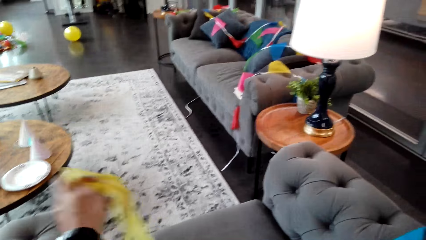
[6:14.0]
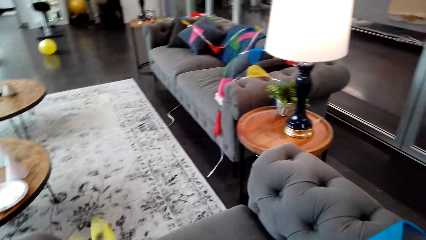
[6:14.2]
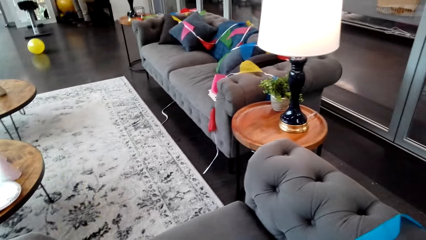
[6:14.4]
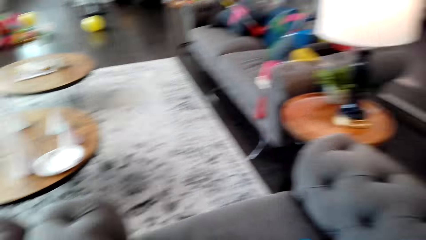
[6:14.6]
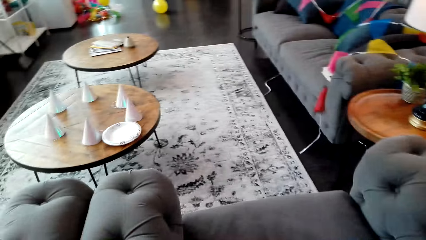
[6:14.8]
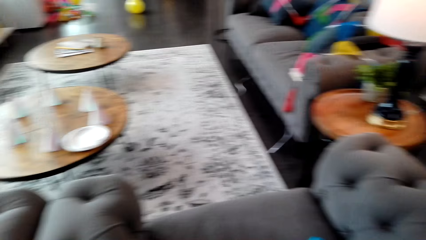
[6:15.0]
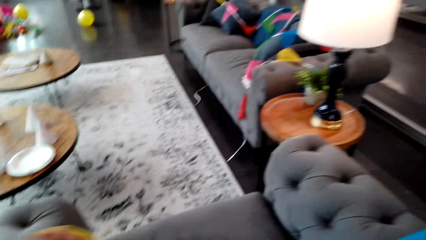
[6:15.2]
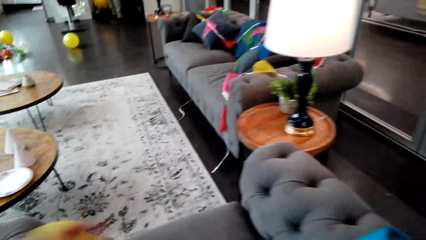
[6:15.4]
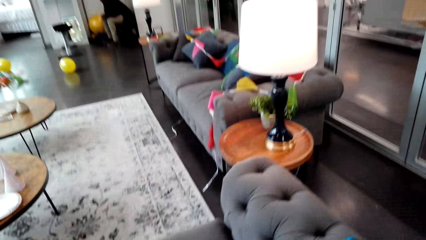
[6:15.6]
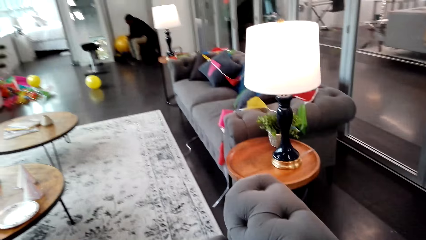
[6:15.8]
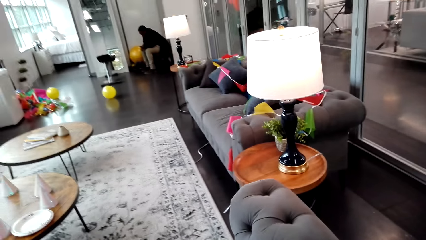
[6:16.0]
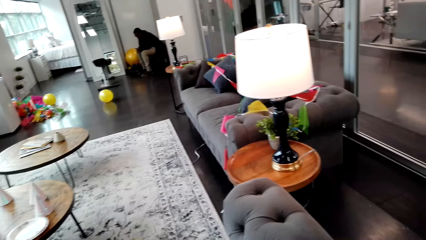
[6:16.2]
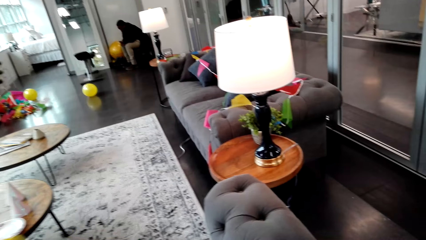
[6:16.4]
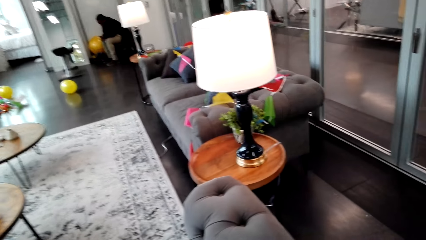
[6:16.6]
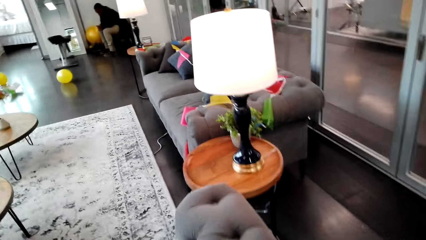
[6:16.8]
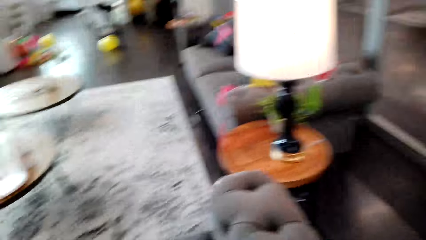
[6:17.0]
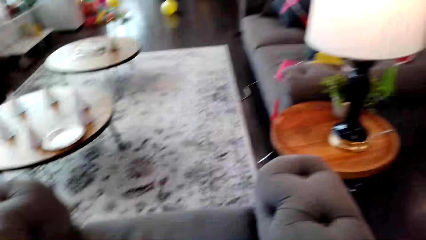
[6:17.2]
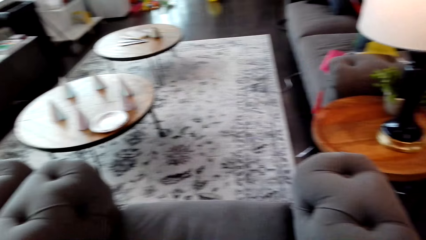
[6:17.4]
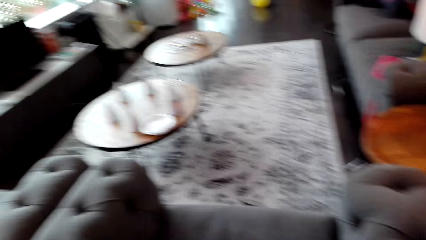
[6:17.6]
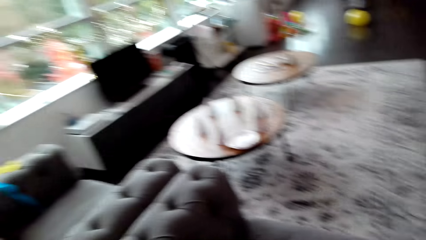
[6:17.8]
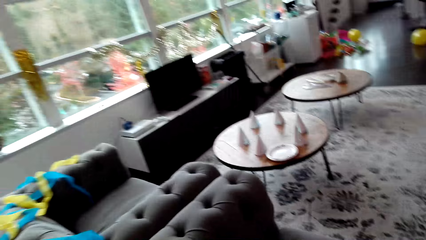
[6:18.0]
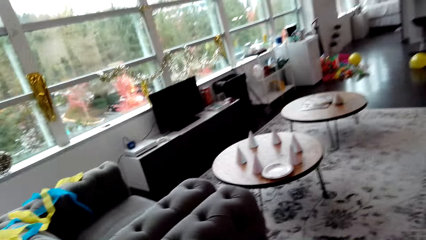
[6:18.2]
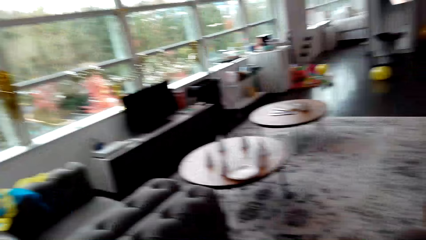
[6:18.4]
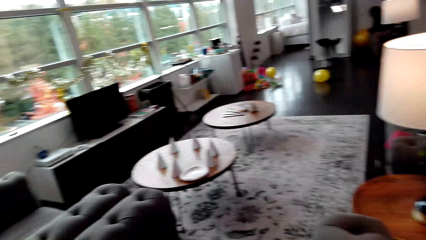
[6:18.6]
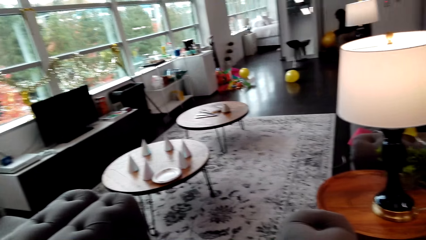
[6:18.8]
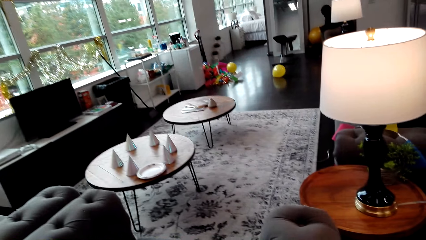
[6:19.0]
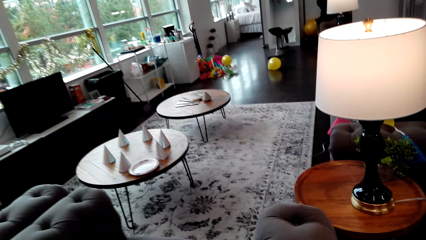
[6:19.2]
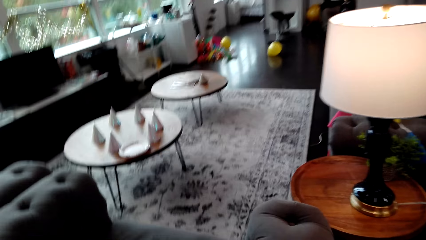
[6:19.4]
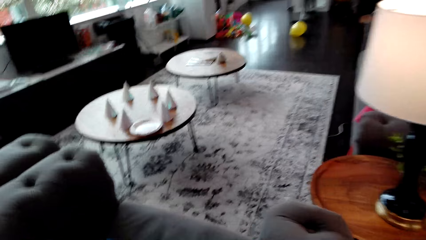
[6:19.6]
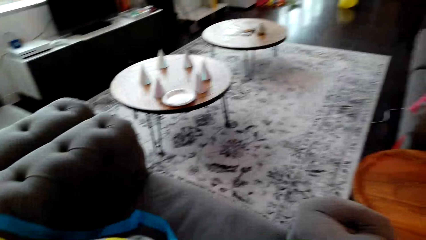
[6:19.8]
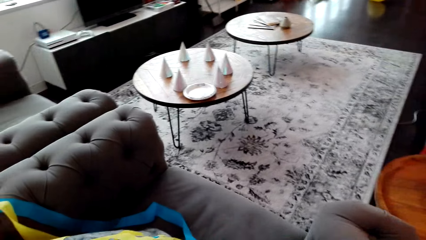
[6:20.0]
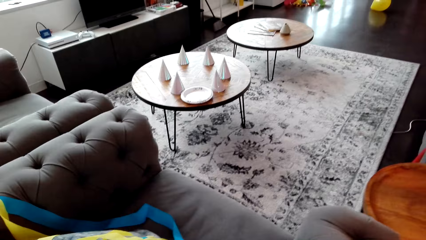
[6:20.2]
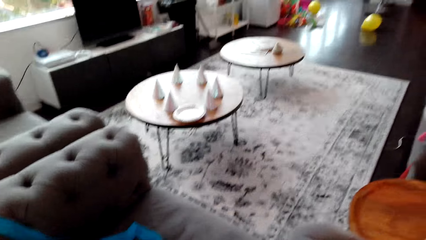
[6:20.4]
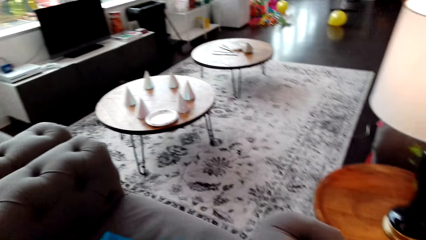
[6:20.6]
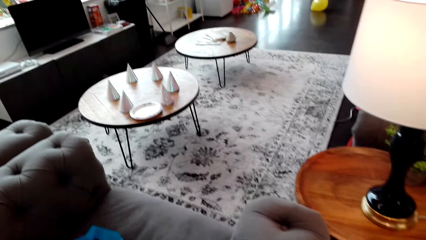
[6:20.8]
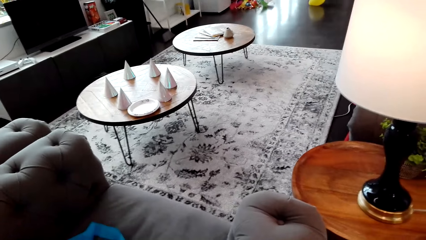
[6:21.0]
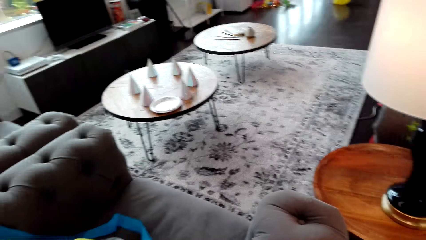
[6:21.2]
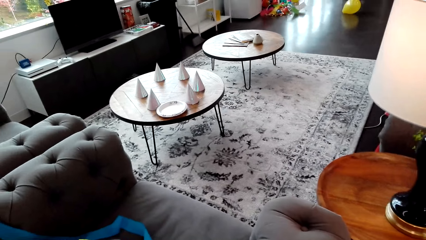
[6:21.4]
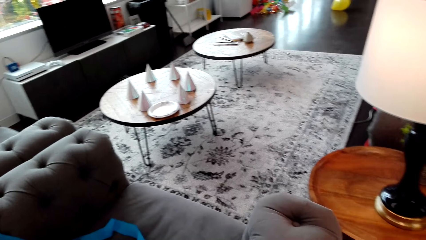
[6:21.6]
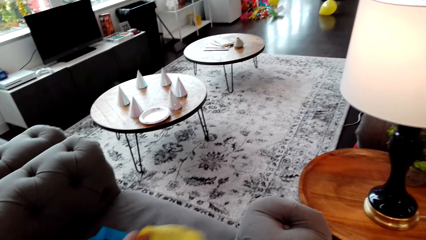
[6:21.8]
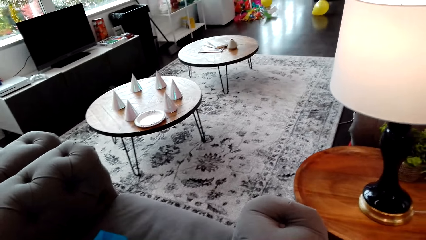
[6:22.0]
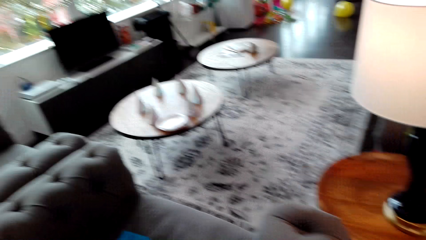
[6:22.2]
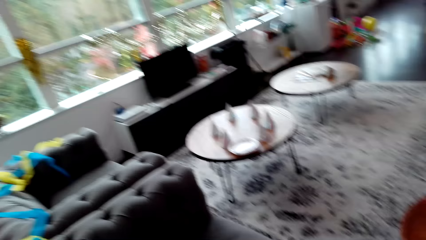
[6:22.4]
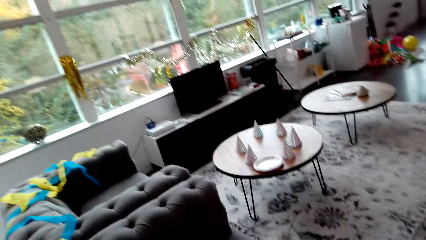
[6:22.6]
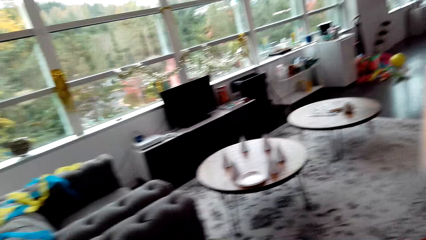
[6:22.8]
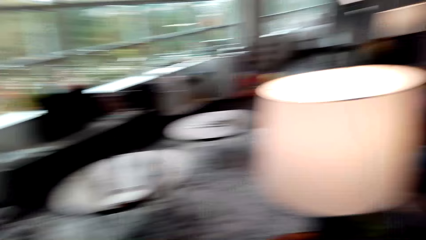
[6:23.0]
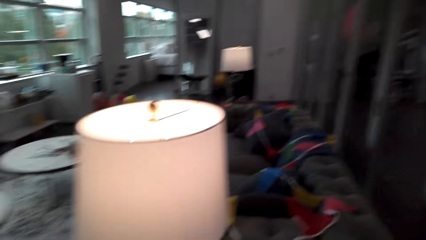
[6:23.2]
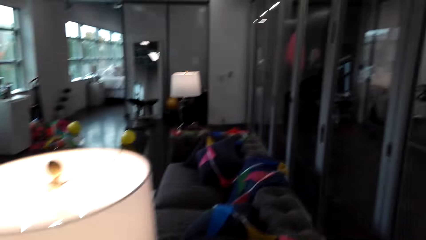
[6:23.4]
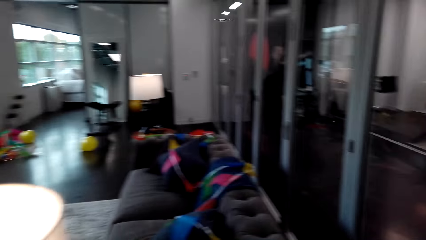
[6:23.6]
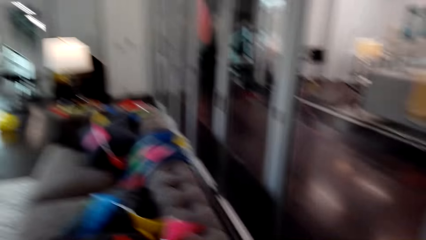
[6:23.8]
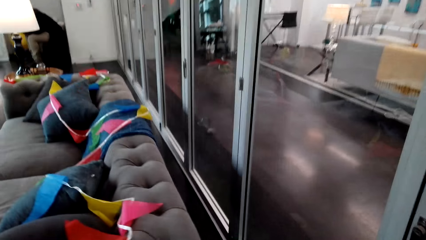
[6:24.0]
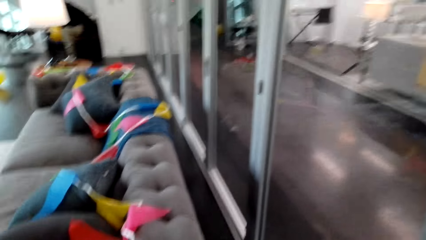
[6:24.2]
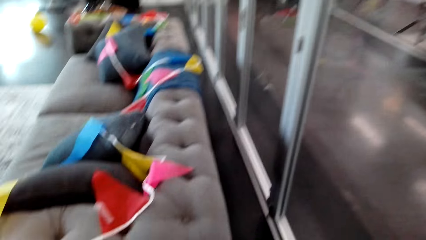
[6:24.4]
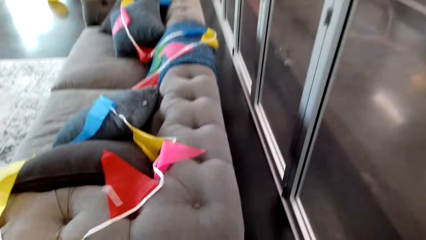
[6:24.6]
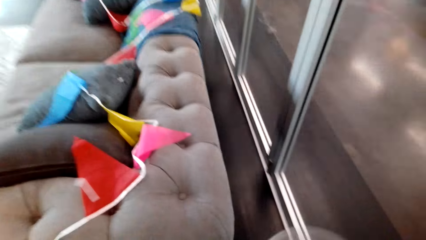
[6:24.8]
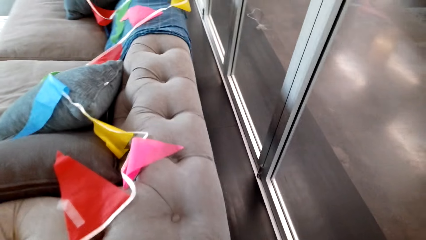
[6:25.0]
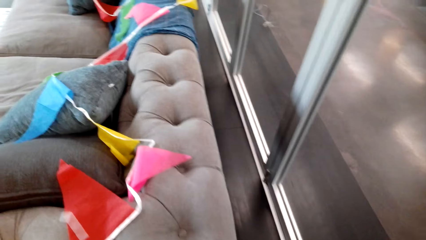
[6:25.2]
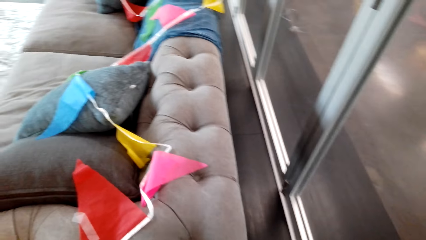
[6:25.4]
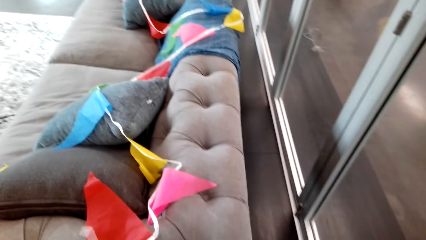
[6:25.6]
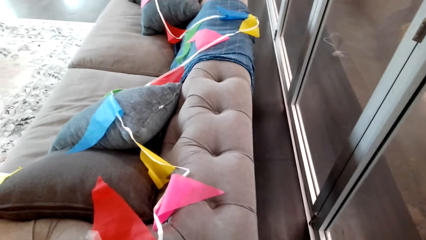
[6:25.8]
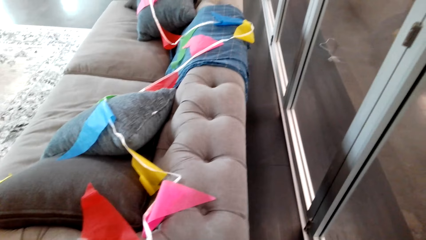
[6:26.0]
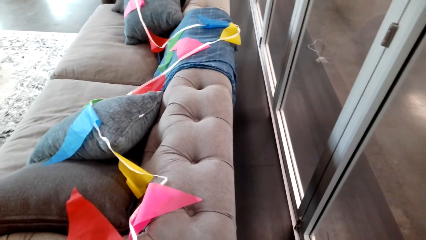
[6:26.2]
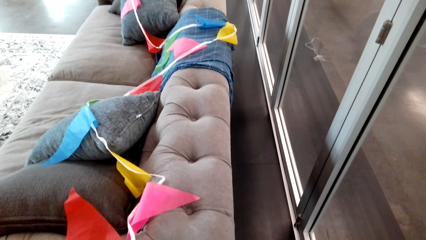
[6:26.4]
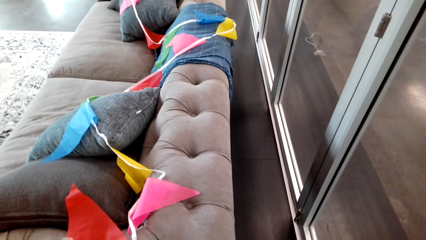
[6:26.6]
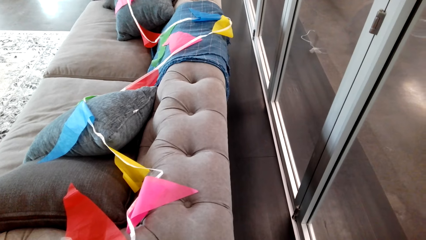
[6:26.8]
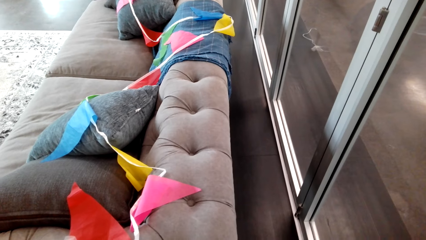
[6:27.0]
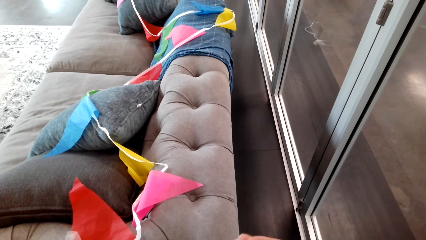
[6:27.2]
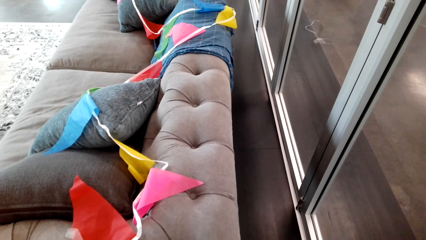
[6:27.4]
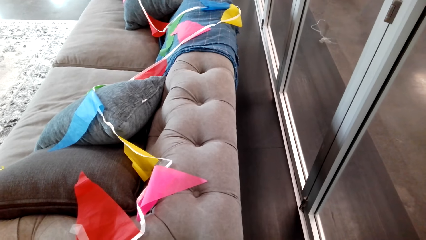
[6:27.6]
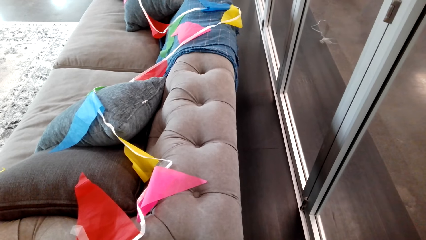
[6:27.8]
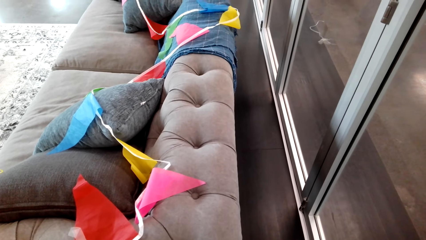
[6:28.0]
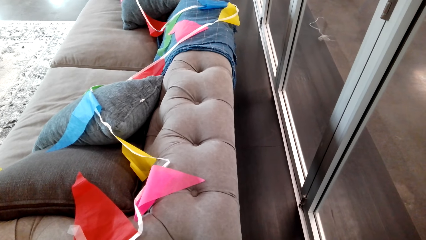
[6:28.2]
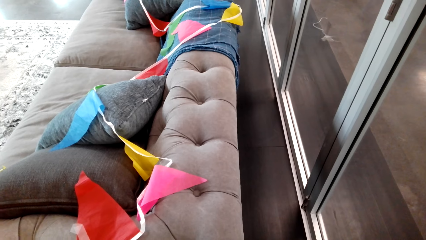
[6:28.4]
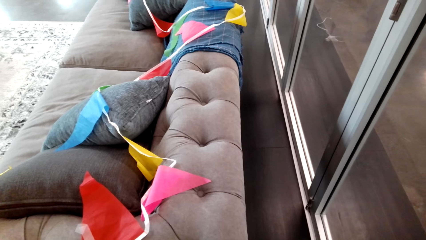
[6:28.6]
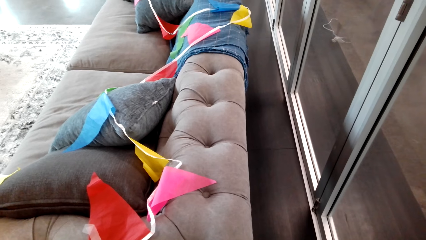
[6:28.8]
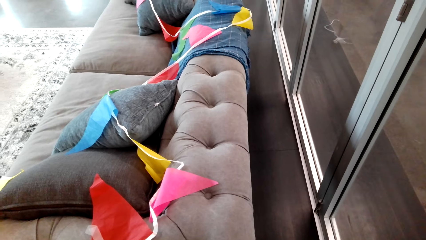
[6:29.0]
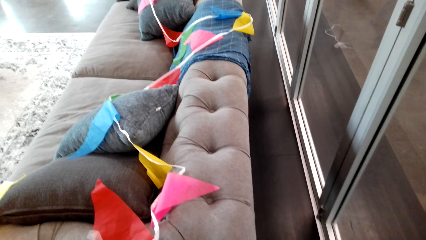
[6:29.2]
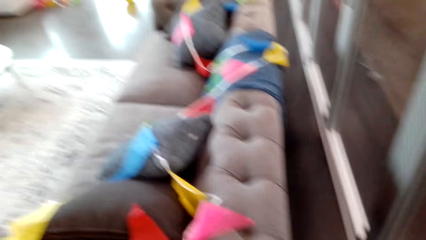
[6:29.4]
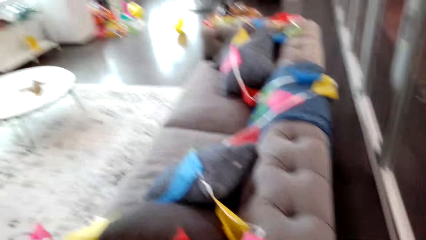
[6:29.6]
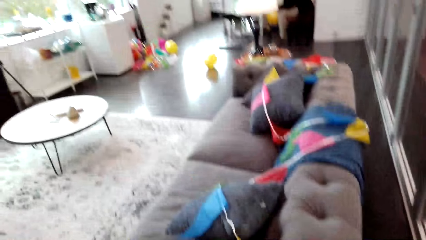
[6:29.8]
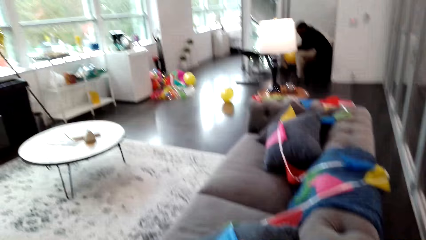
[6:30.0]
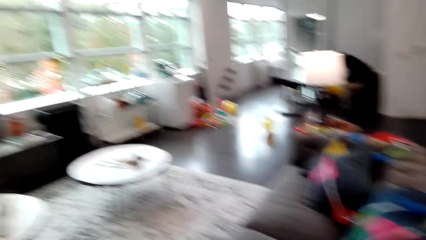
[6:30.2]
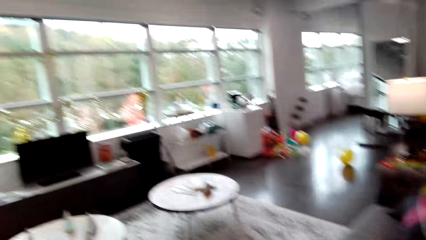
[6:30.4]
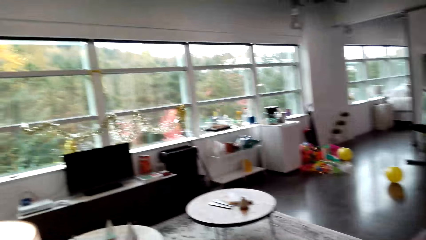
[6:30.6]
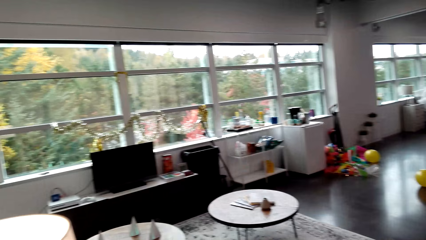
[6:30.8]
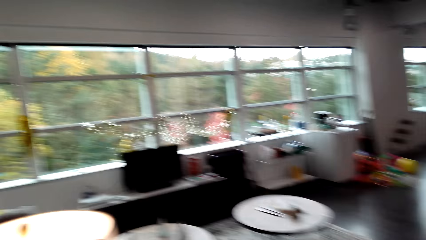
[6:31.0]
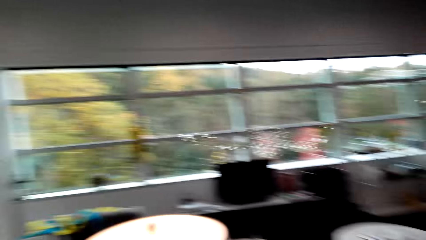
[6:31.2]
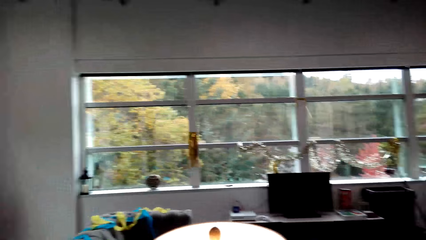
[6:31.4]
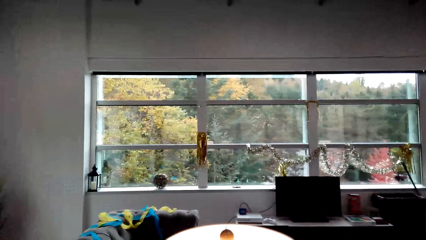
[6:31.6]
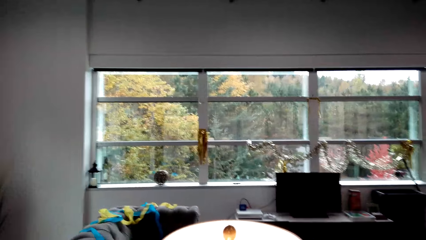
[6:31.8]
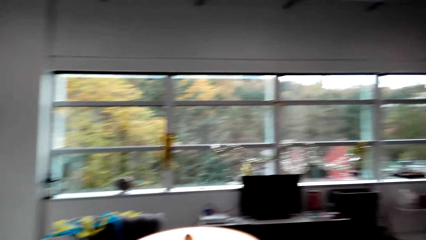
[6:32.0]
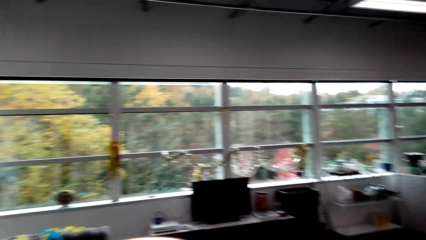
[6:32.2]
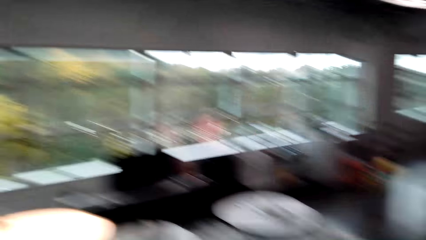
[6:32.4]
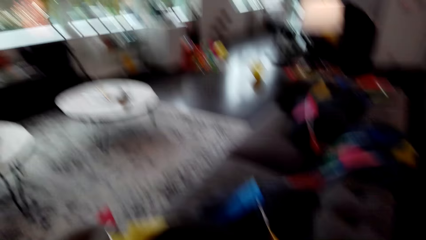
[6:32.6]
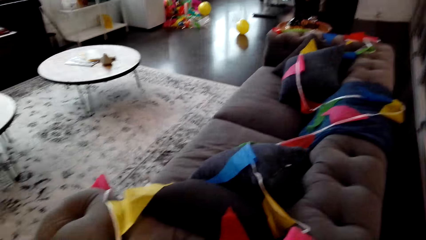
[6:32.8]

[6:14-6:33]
The camera wearer moves a hand. They look around. They look around again. They walk around and look around.
